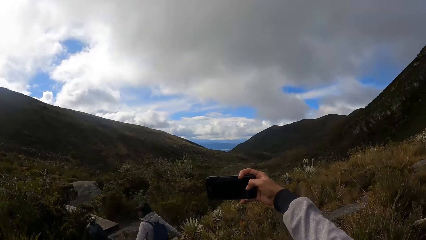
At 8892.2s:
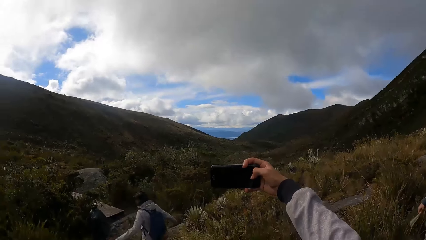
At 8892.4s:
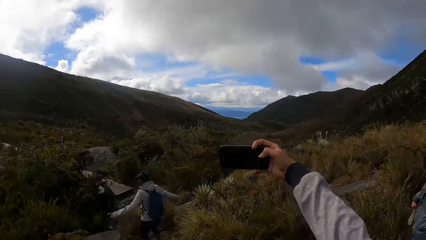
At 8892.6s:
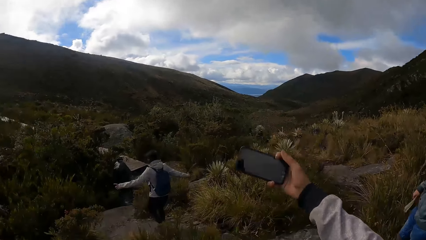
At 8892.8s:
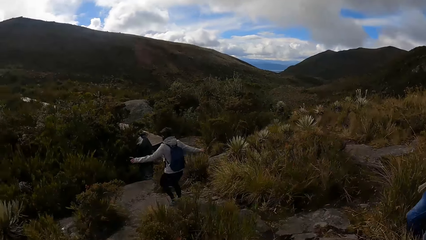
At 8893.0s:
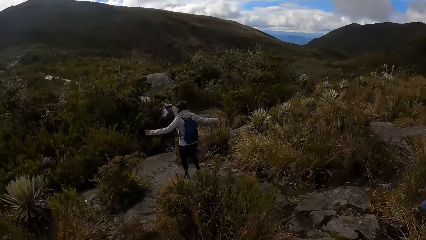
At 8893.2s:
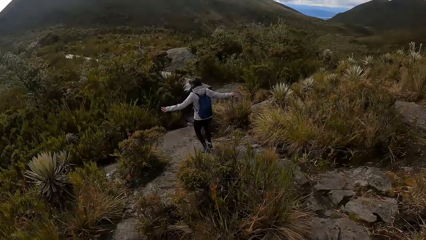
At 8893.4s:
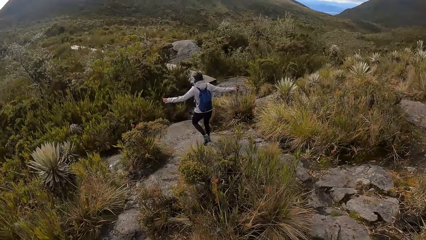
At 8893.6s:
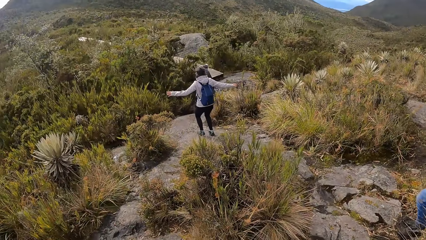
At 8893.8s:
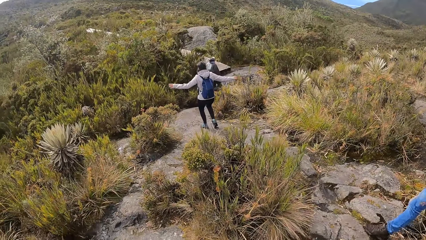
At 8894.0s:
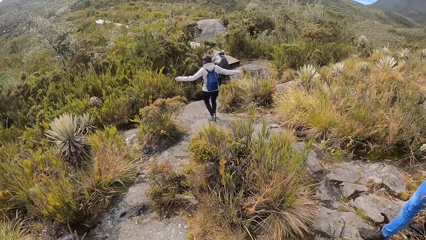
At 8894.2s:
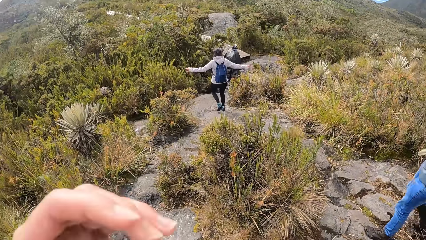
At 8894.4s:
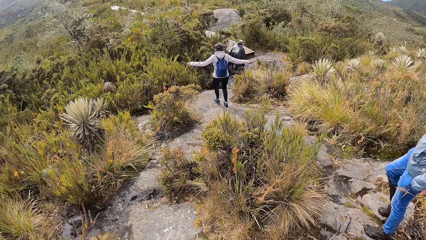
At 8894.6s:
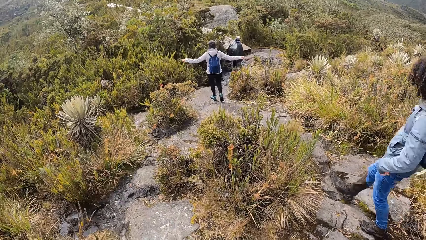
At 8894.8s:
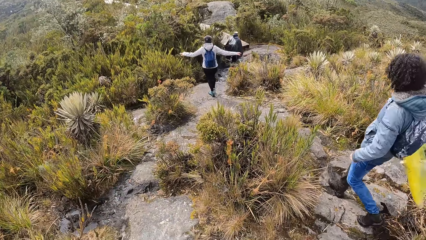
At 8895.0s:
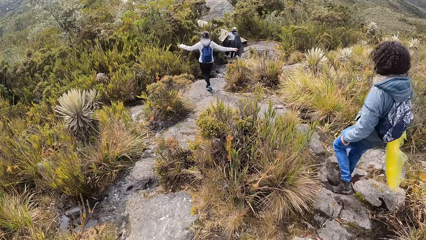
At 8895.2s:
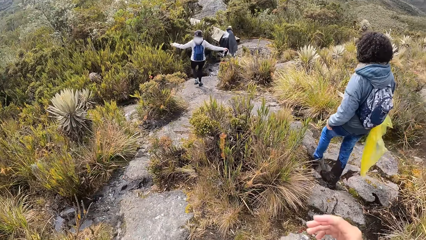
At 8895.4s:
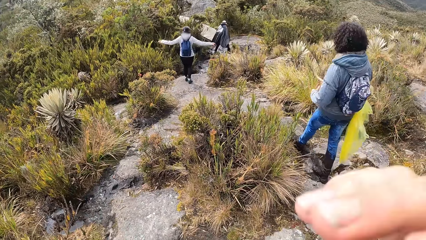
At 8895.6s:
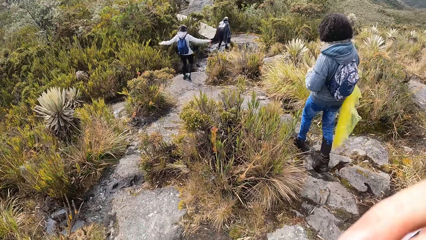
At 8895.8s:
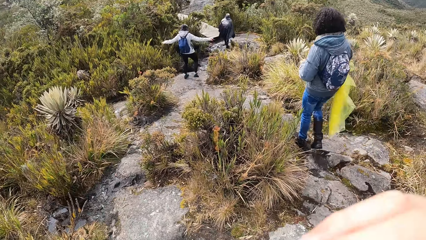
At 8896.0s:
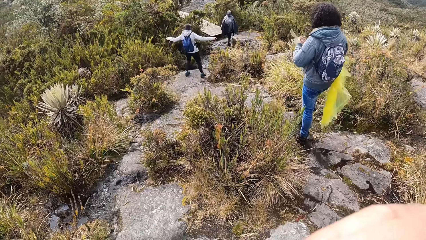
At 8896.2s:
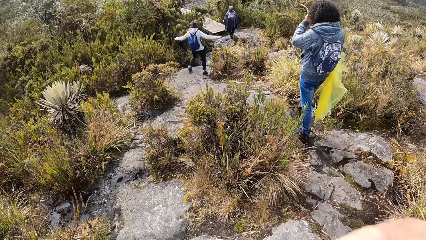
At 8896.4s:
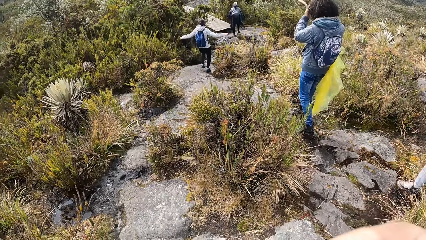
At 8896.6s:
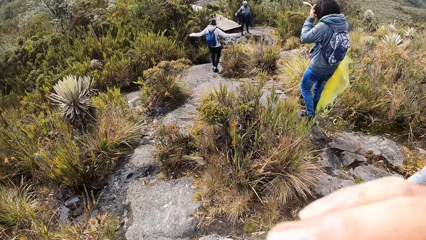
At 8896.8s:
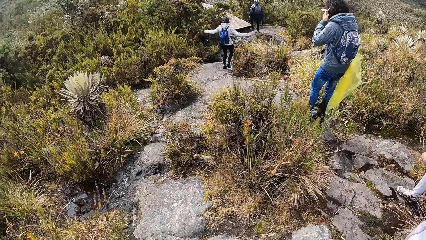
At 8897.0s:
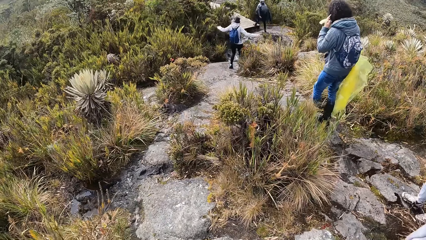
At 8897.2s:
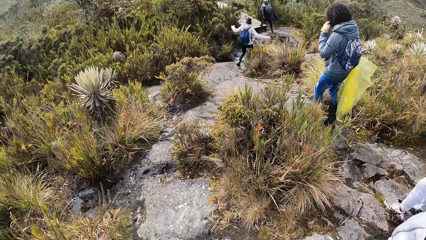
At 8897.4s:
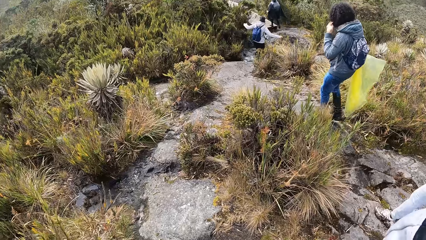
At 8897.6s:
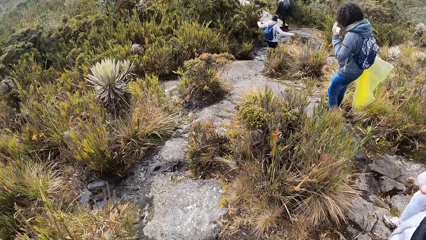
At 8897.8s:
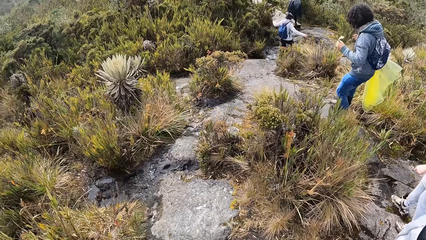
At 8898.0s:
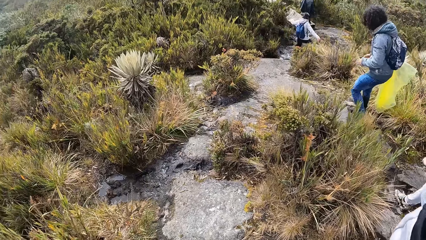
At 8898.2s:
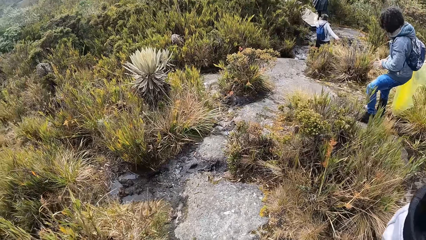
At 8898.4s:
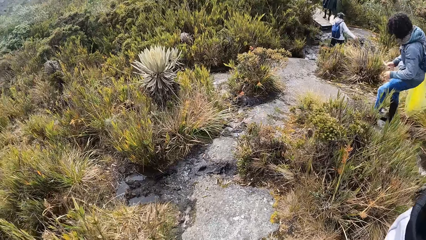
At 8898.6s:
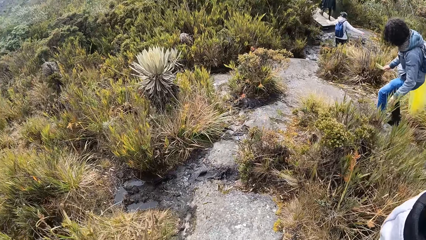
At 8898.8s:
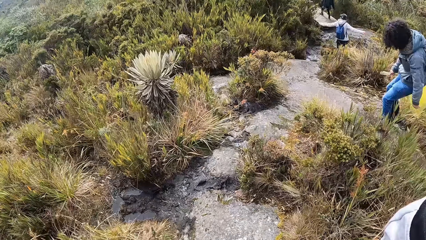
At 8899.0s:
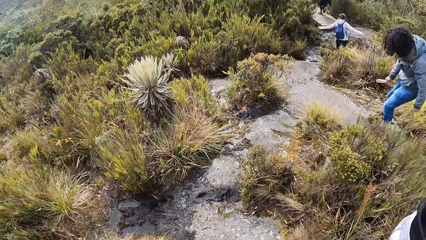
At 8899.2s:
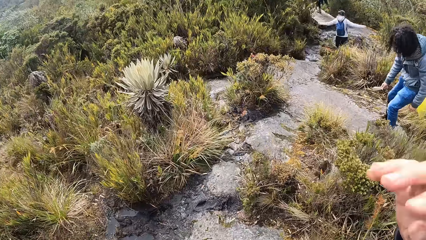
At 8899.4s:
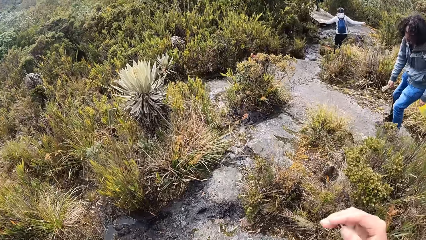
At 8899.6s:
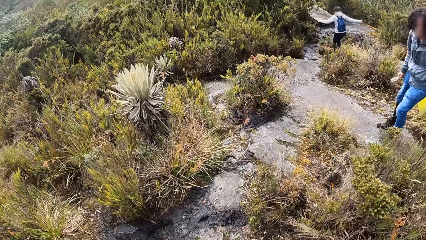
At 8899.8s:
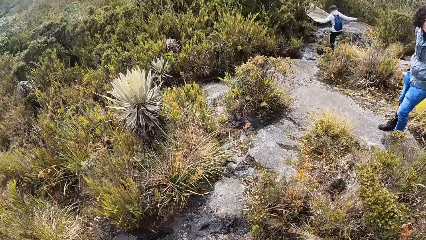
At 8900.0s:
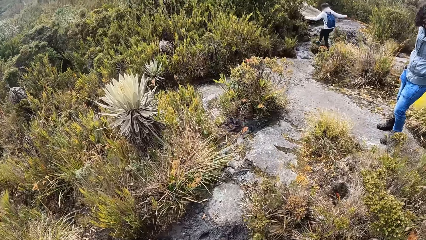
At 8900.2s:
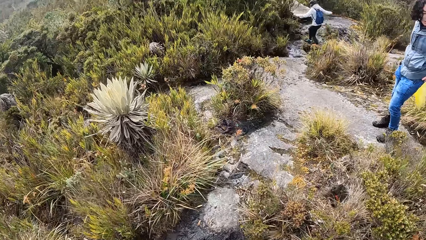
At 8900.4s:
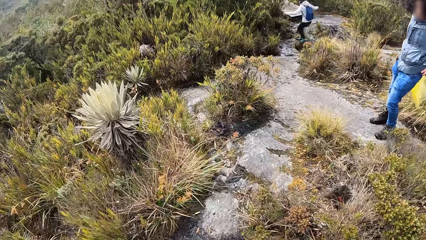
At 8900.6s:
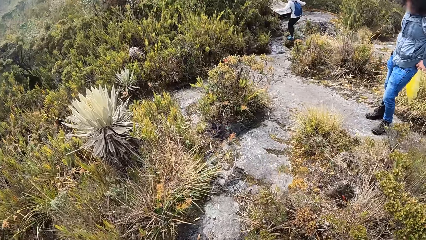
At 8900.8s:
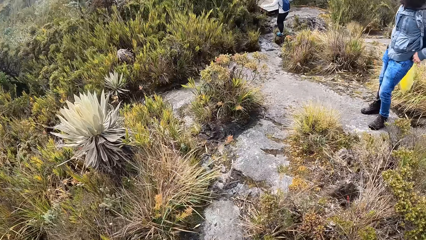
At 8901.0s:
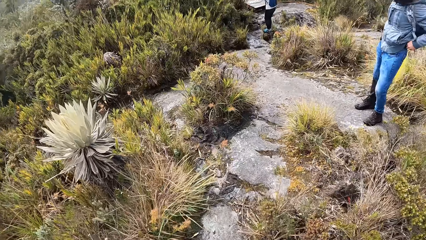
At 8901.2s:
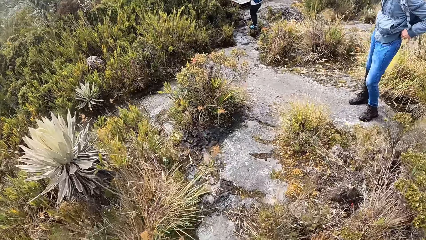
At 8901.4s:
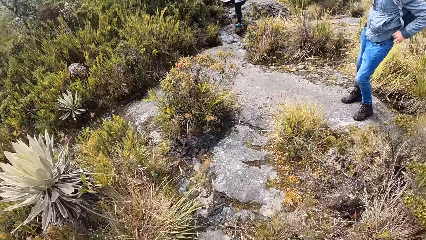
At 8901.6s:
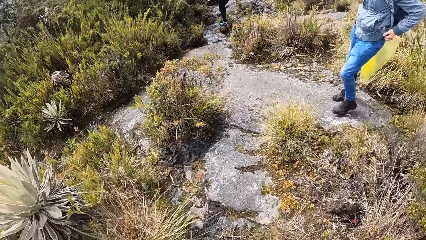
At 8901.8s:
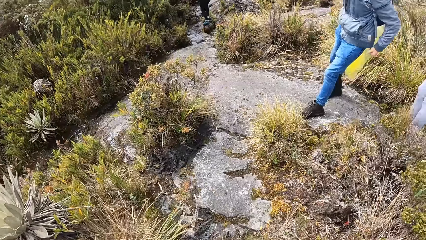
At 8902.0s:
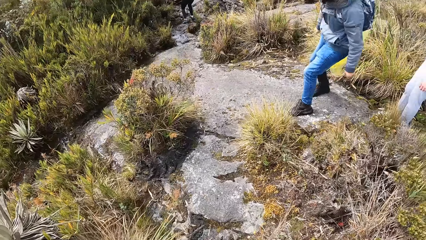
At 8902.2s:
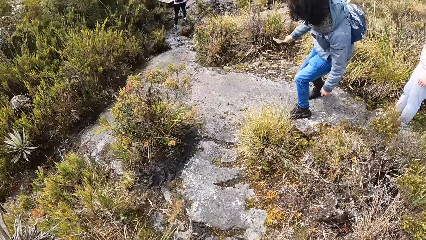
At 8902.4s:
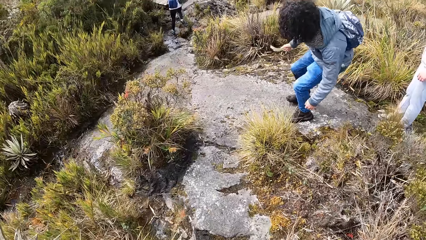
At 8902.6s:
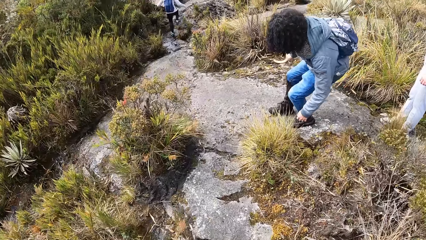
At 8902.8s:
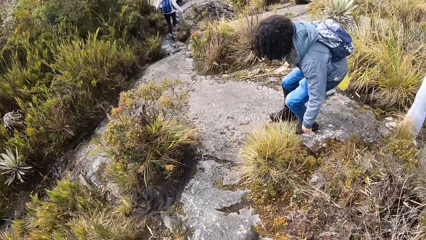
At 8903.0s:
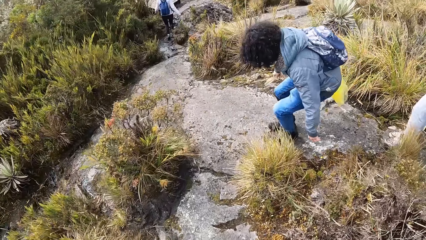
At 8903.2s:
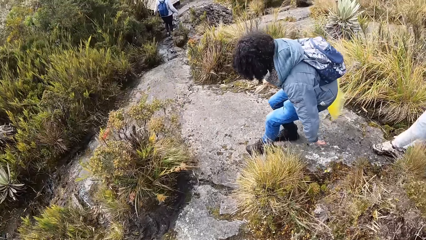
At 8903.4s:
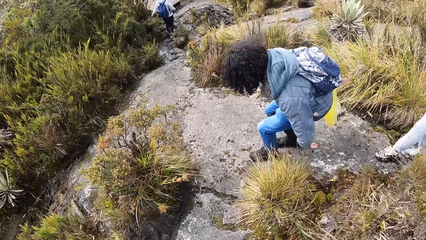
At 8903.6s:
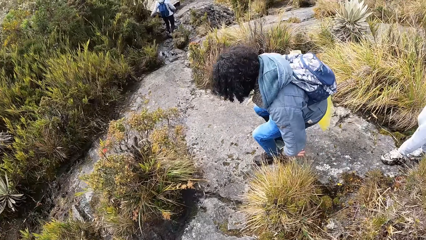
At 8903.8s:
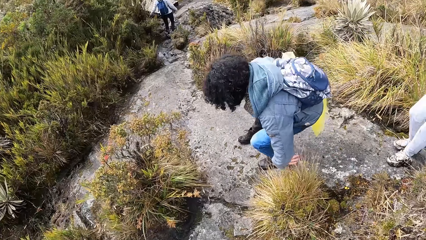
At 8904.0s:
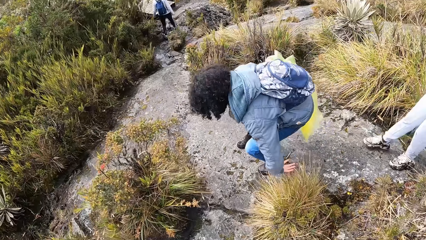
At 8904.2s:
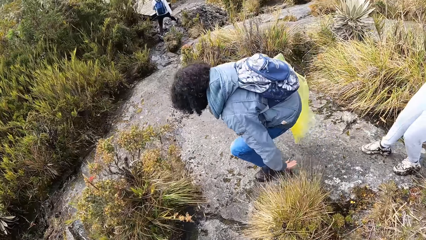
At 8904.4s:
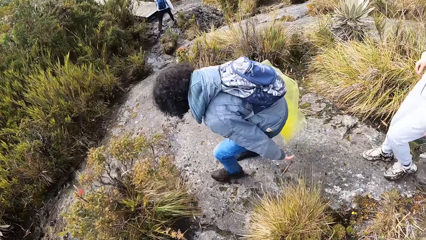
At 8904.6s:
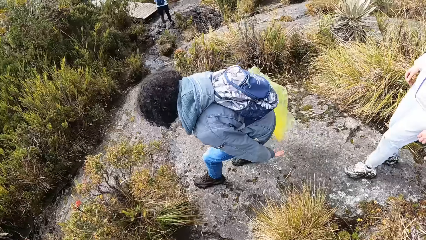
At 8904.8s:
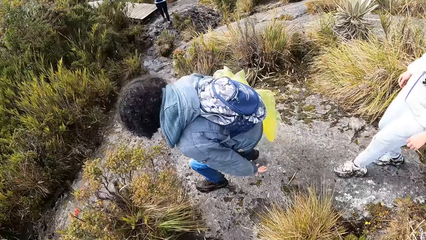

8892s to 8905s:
A woman walks past the camera wearer. The camera wearer lifts his hand. Another woman walks past the camera wearer. The camera wearer walks on the mountain and puts down his hand.

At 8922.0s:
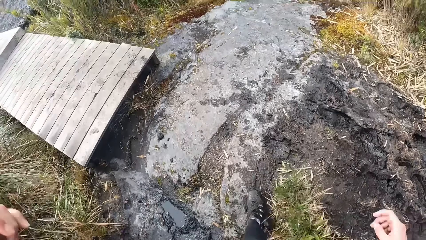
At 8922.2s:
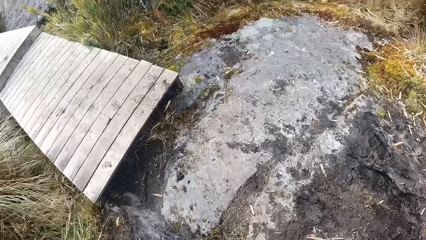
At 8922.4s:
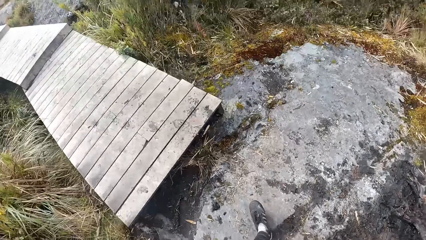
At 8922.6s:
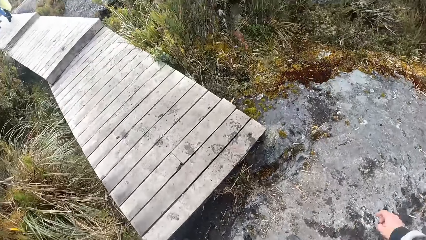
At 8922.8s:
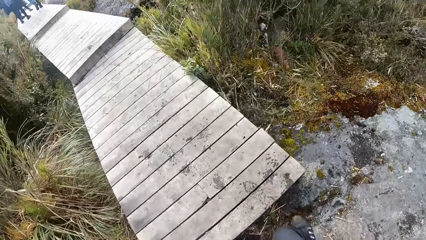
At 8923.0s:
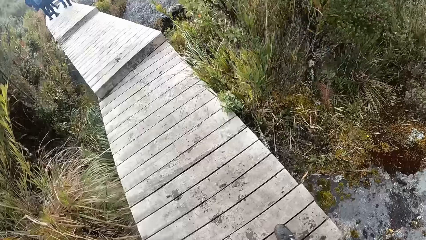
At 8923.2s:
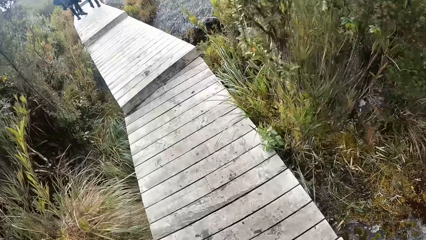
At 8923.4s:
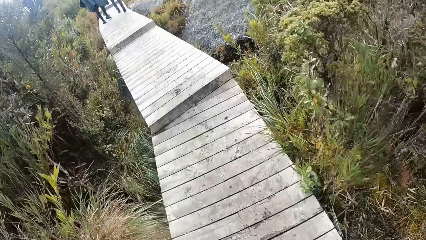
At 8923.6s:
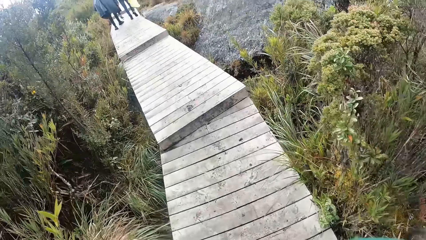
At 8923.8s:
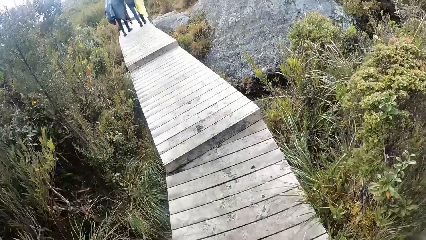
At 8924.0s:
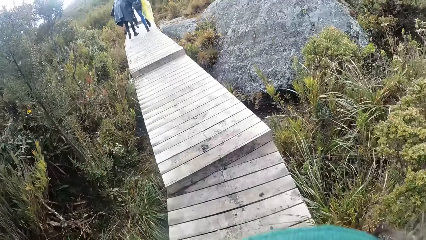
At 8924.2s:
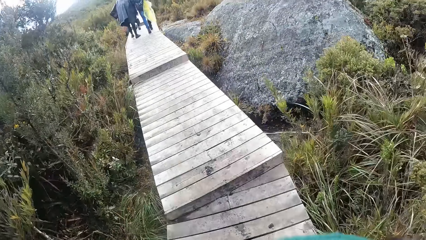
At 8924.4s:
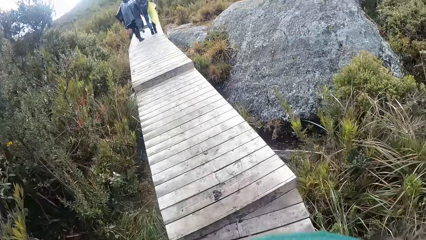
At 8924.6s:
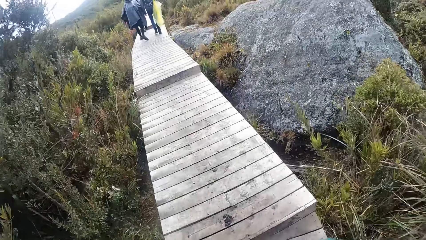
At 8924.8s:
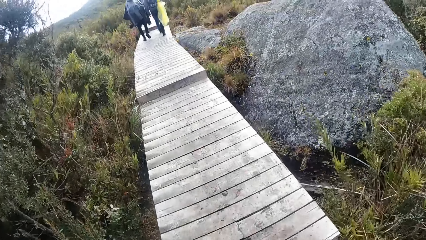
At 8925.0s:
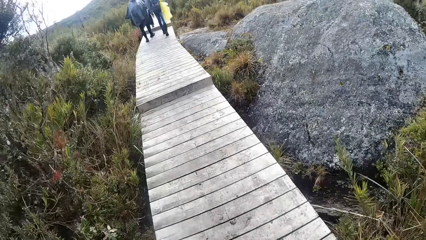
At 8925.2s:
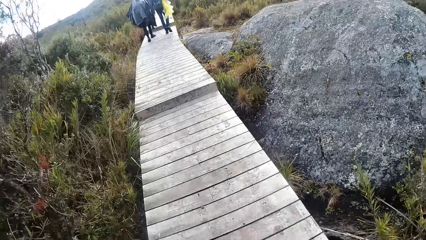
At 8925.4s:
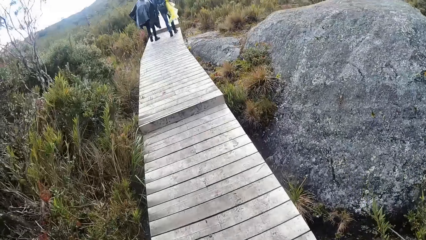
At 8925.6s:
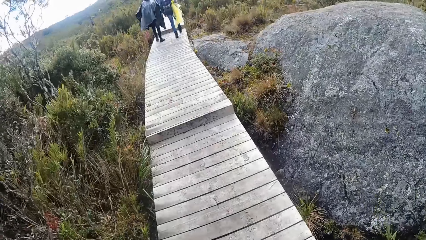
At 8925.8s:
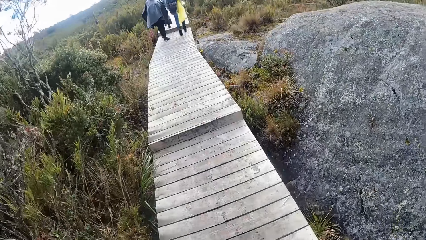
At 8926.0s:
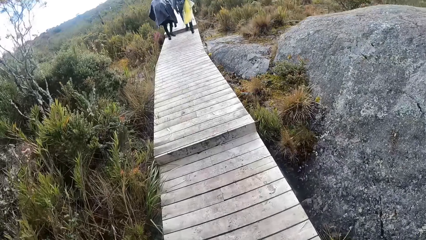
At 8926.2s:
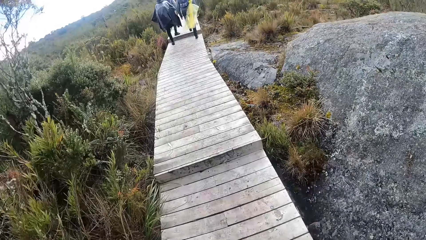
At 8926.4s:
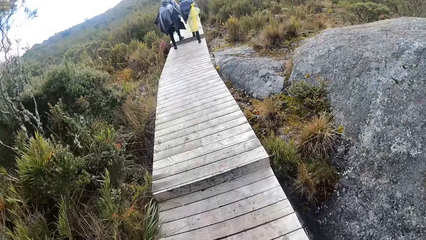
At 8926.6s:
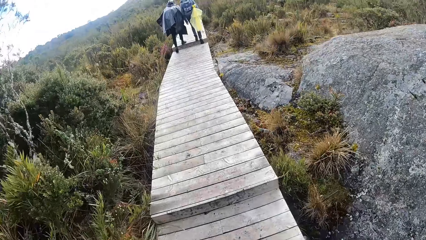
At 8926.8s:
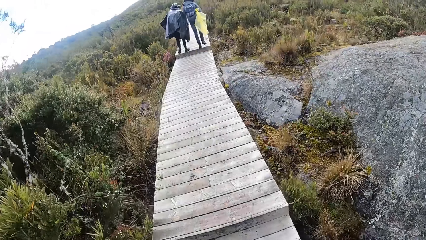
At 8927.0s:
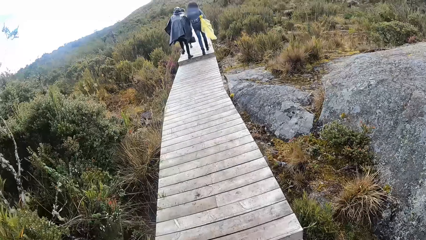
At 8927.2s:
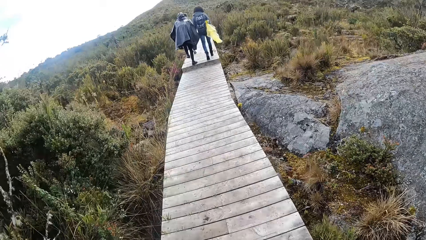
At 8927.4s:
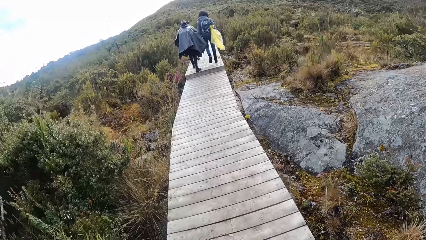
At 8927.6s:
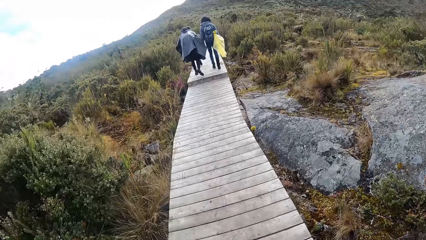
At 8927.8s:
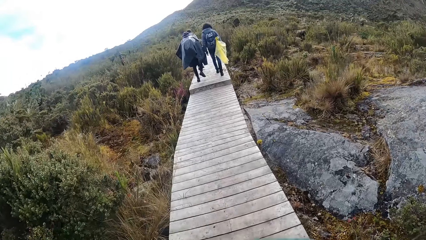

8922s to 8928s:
The camera wearer walks on the pavement. A man walks around. Another man walks around. A lady walks around.
